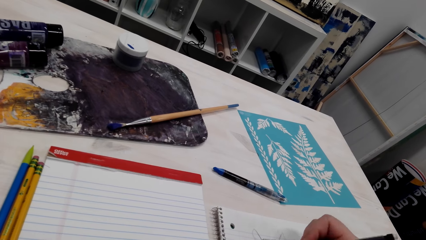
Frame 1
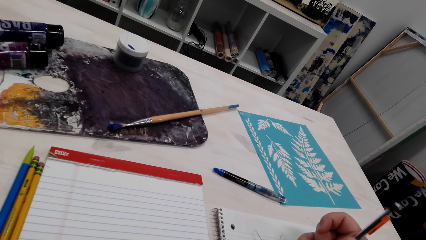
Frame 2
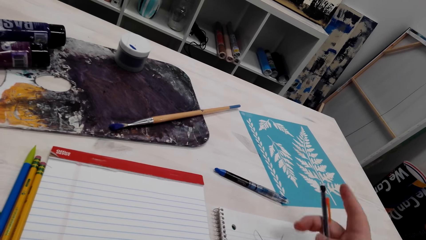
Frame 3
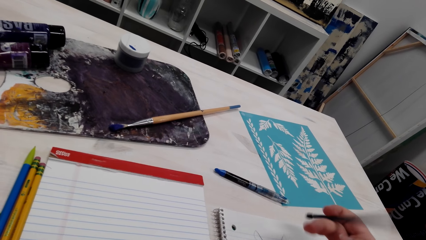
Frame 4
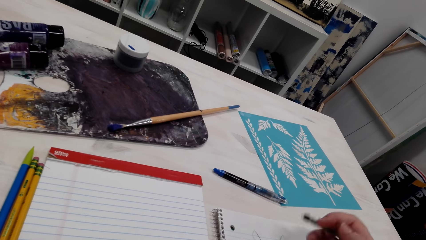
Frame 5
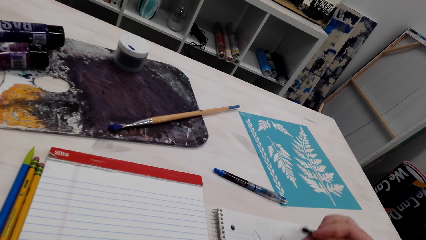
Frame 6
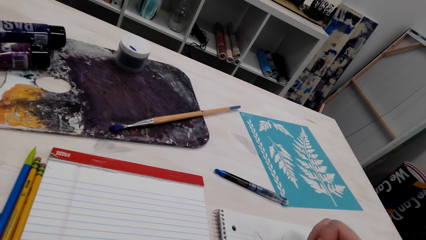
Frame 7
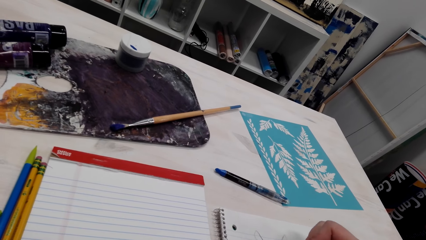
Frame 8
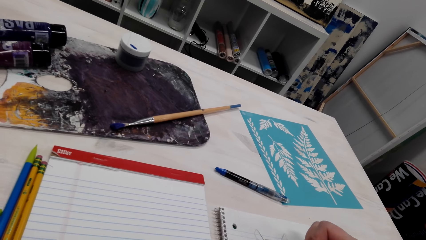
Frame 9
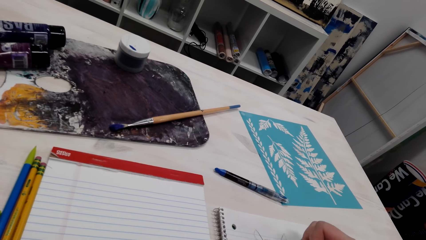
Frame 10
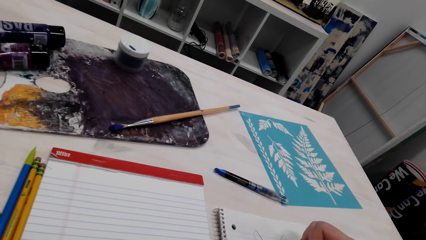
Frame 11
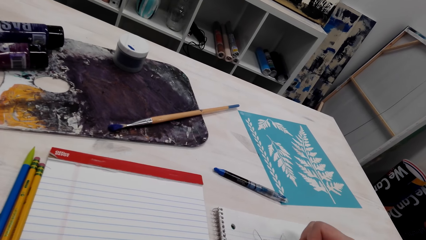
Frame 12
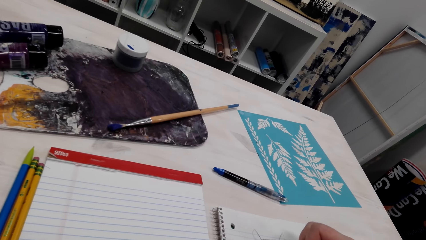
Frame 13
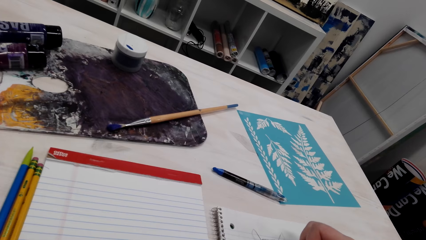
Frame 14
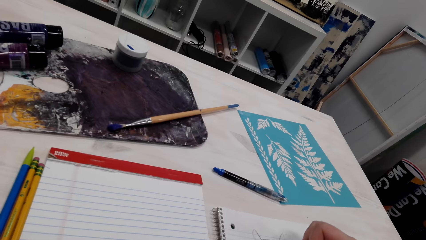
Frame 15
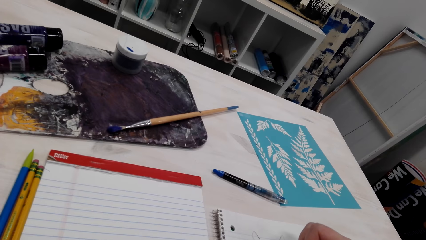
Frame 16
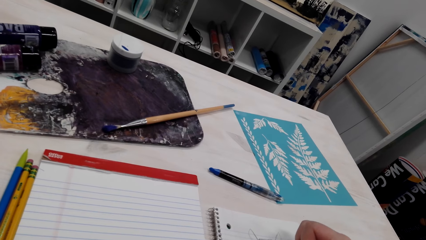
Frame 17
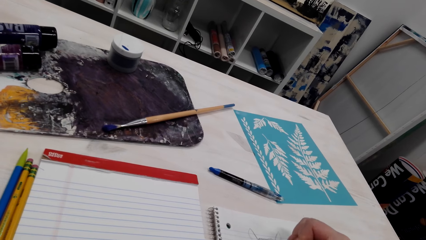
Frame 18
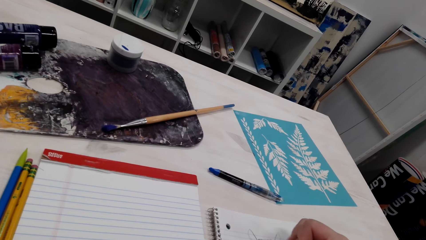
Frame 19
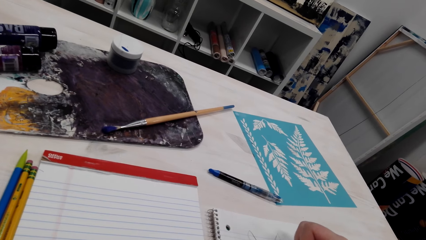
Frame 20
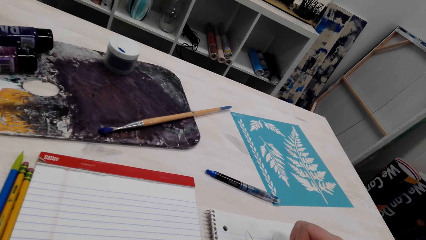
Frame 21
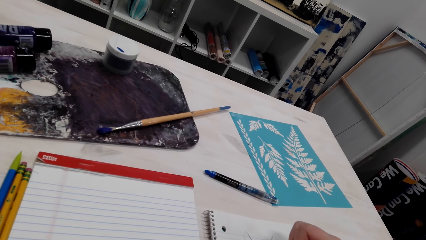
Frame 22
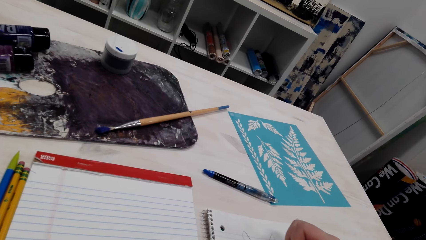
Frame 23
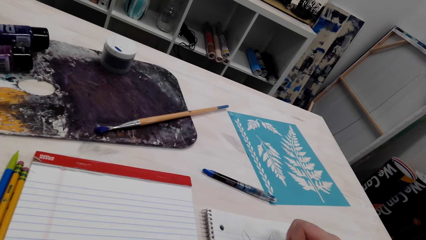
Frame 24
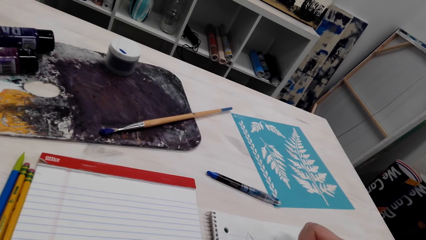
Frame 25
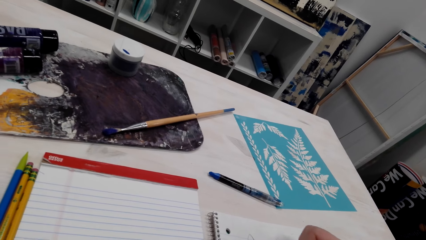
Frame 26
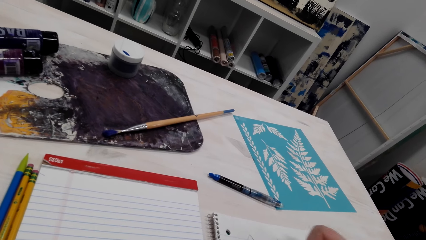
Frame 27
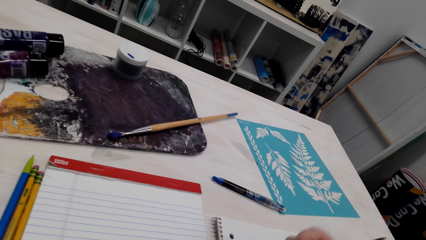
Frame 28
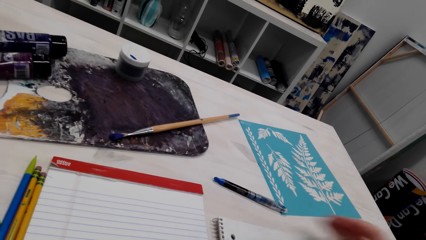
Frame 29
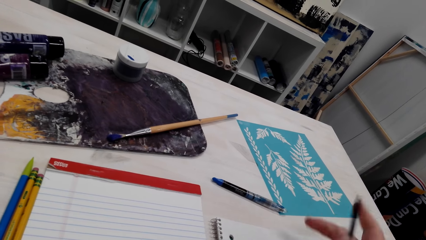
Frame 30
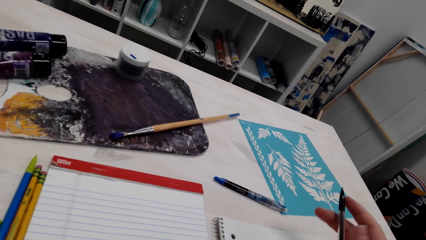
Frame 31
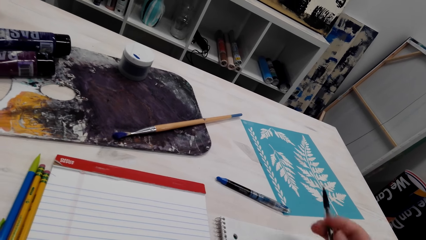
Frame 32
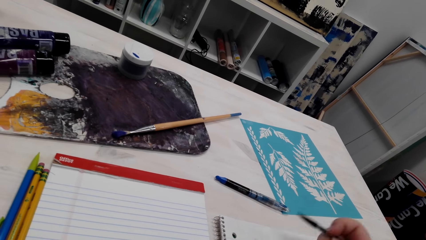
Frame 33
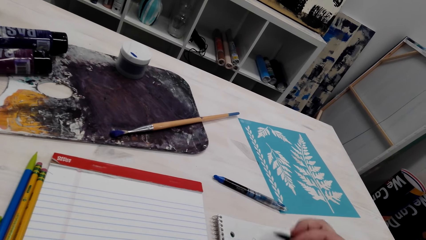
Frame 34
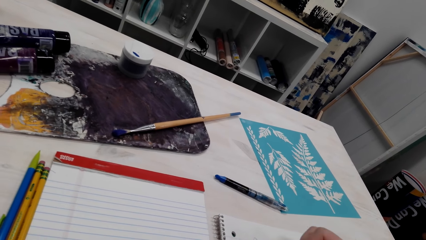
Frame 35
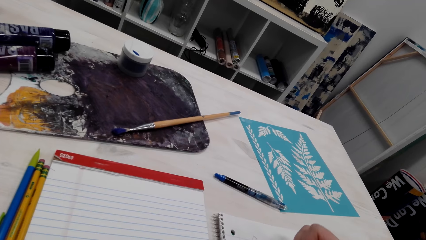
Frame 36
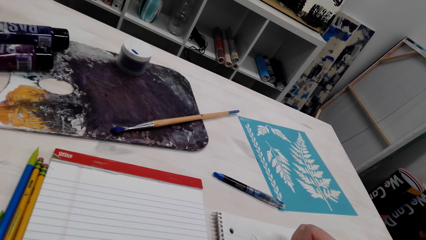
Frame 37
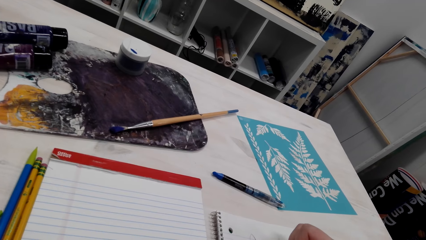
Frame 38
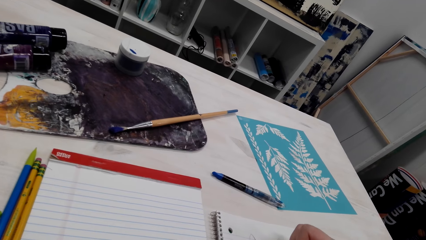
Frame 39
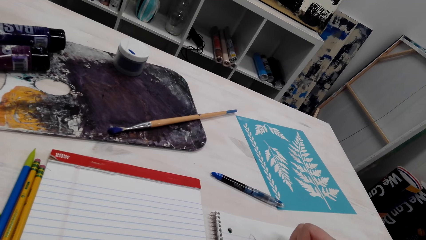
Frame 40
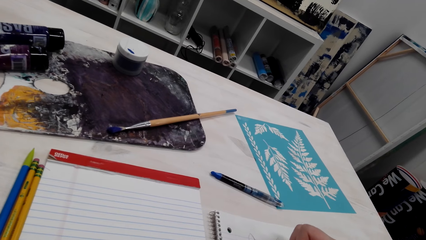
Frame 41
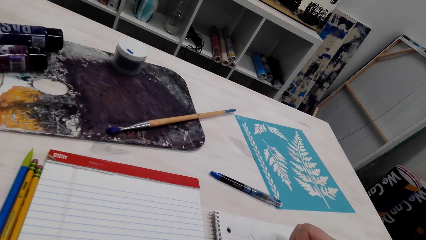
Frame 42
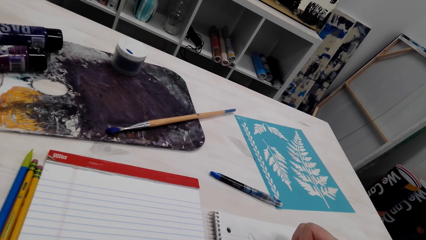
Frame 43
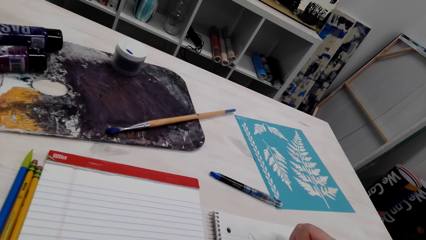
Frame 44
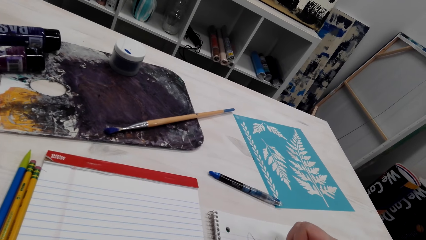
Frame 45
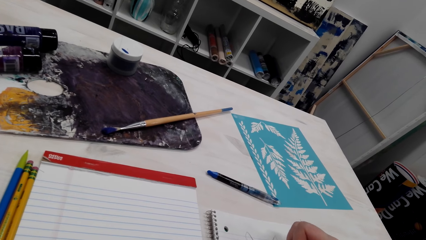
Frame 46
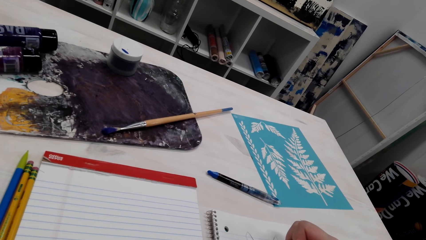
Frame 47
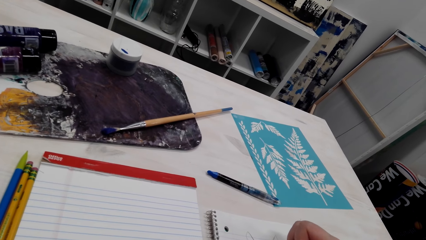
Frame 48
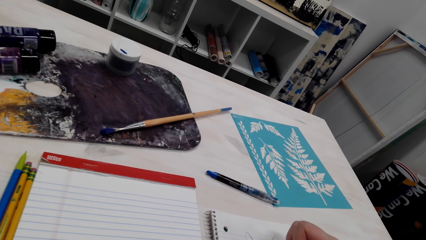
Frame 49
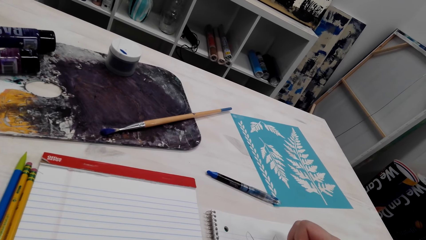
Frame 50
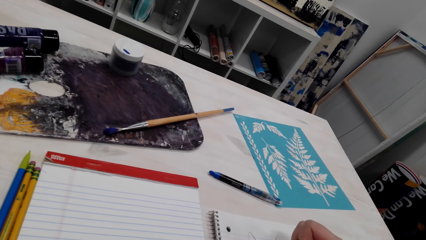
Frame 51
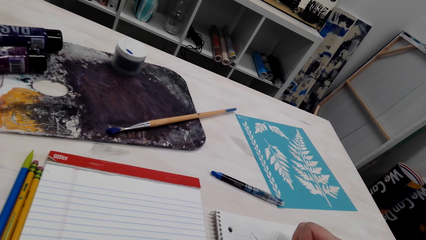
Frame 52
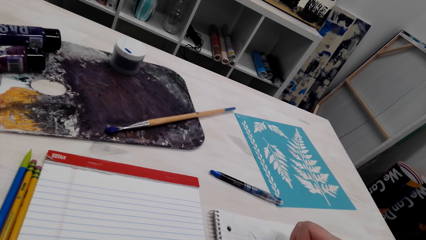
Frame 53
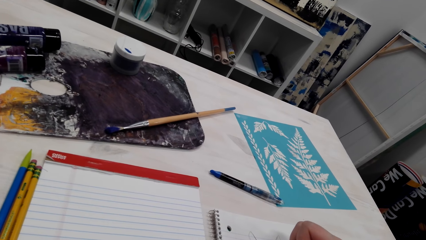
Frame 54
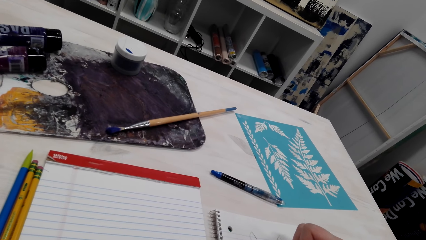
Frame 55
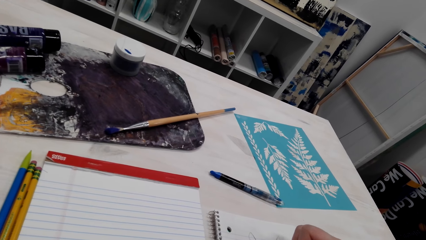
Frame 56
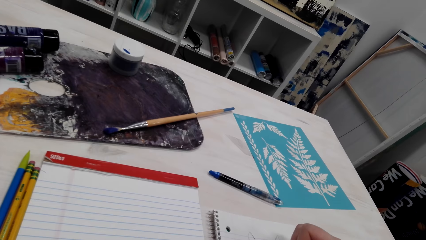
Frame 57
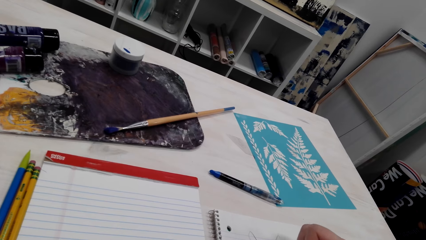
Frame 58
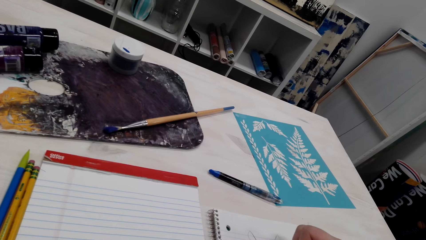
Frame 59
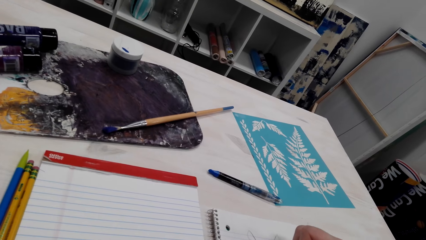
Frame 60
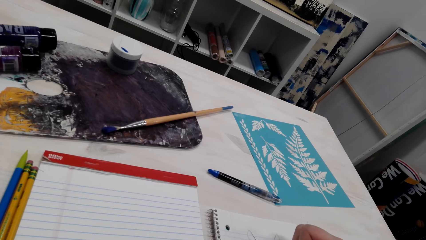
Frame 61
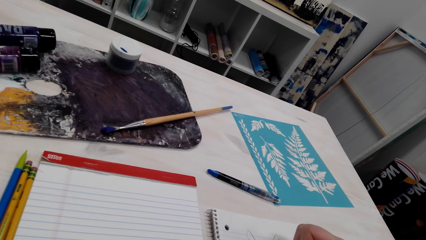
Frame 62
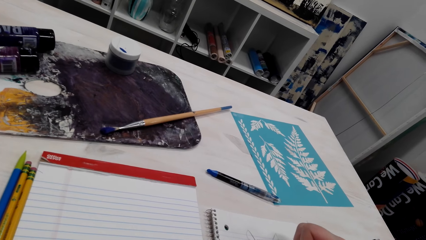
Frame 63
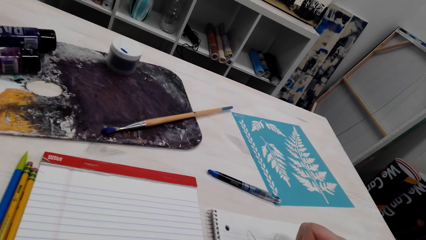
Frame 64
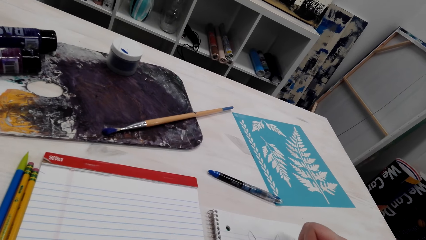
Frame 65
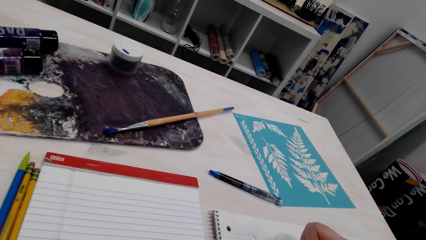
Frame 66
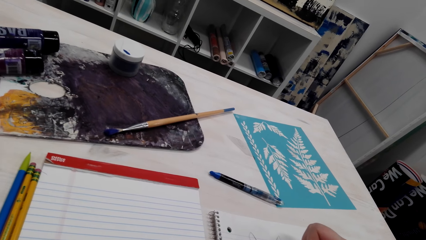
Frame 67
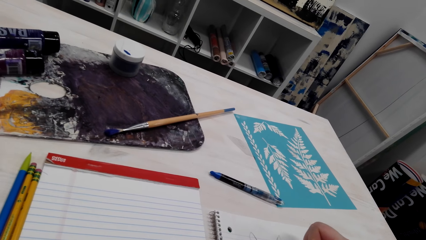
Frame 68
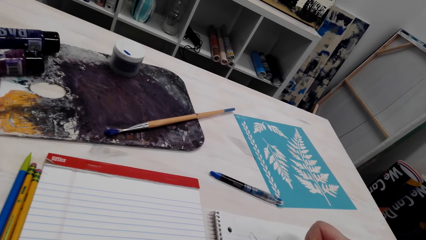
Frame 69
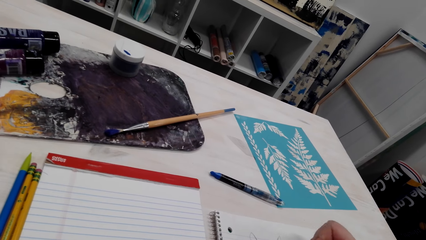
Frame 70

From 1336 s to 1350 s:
The camera wearer rubs the drawing. They draw something on the drawing book.

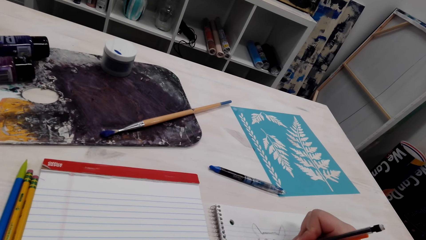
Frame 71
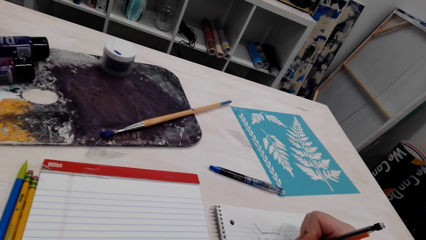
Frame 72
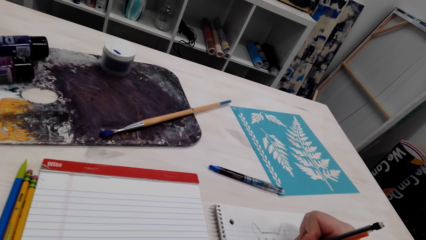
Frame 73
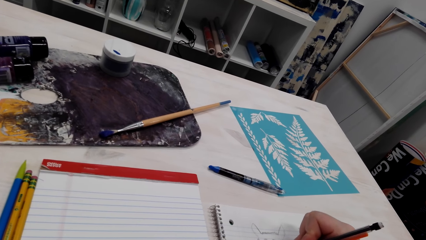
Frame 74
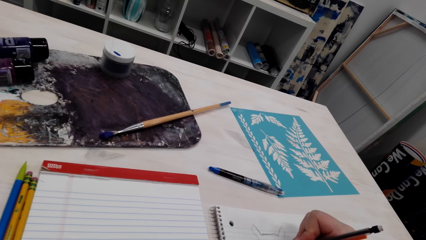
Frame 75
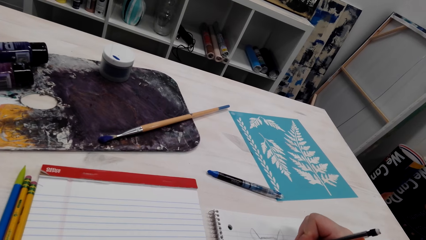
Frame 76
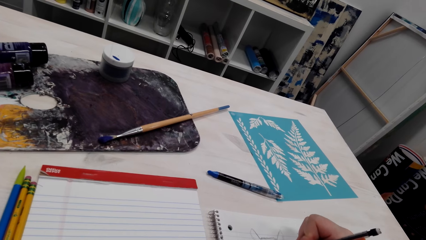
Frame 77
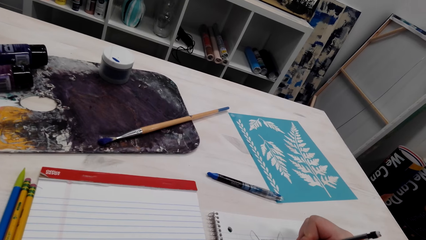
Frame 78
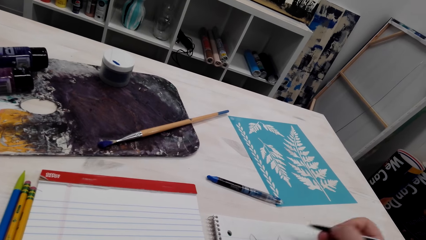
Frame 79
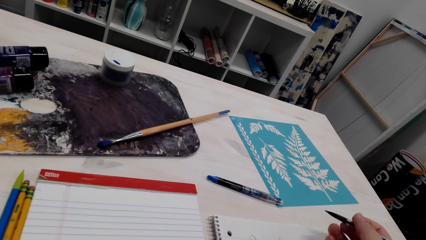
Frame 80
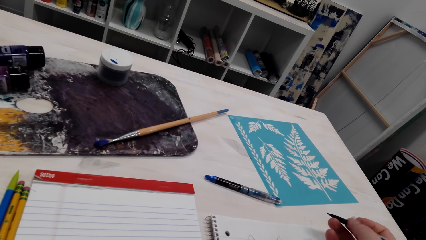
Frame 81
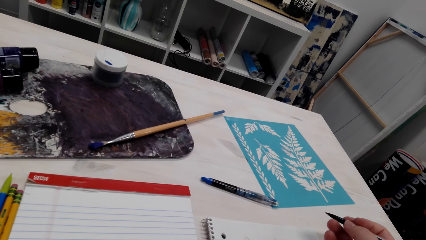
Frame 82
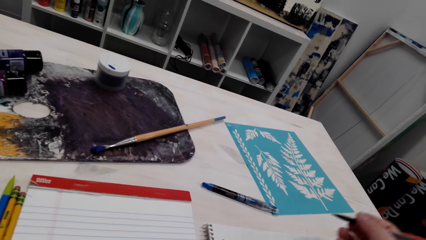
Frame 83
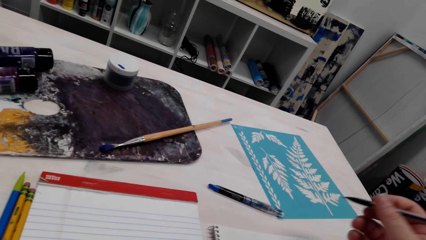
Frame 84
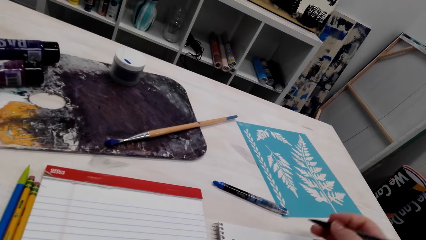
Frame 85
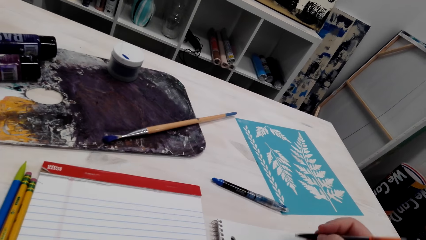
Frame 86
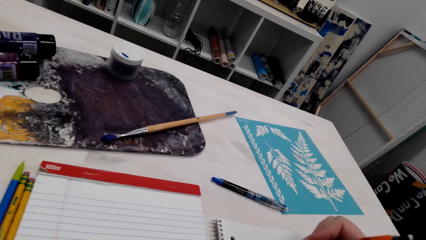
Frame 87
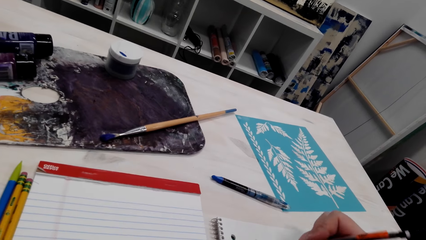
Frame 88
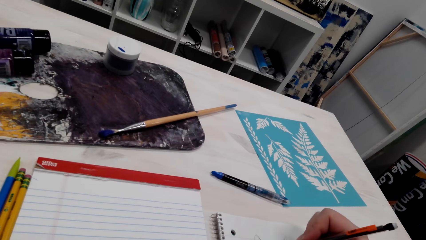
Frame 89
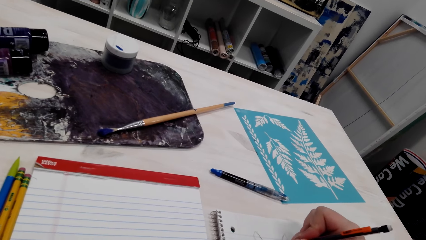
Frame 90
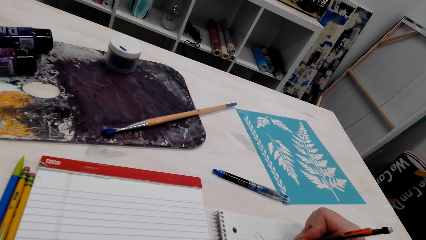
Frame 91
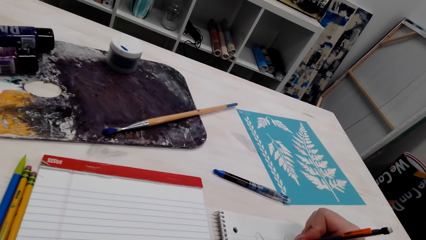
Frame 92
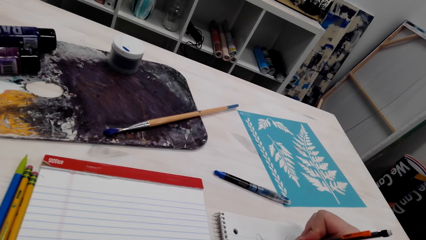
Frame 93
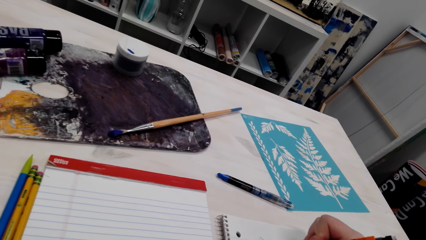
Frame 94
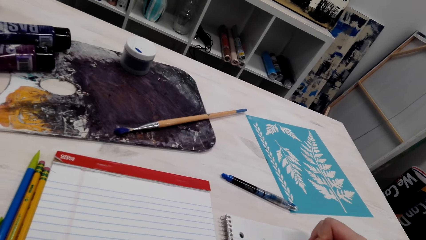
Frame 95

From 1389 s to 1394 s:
The camera wearer stares at the book. She adjusts her hand. She draws on the book with a pen.
